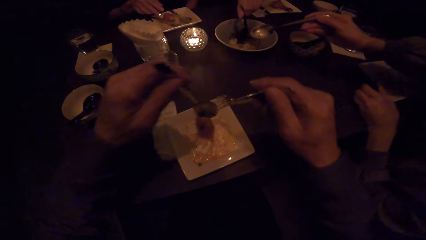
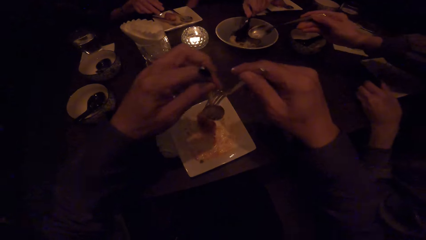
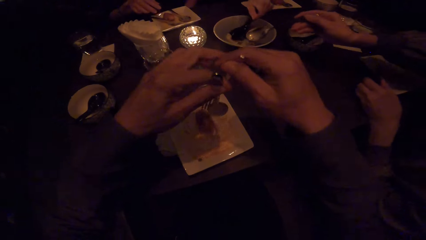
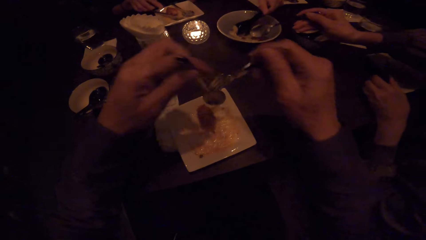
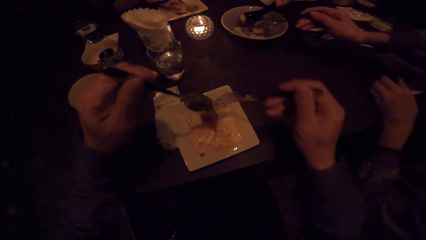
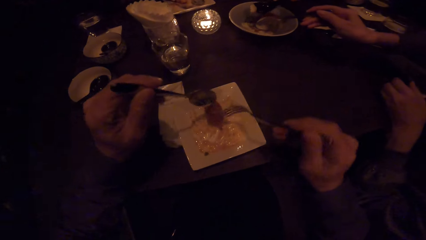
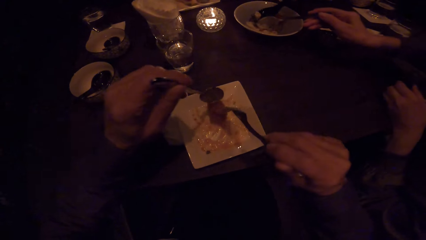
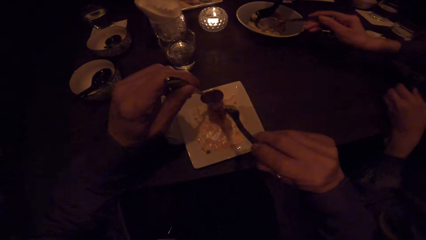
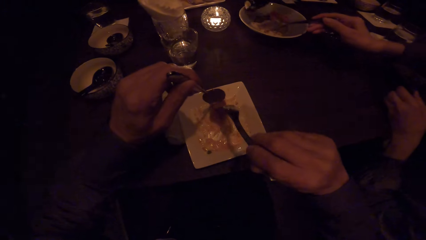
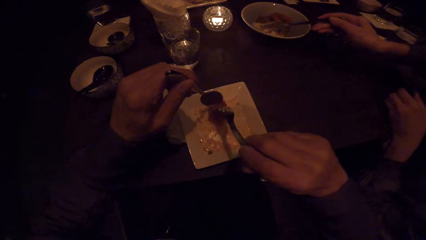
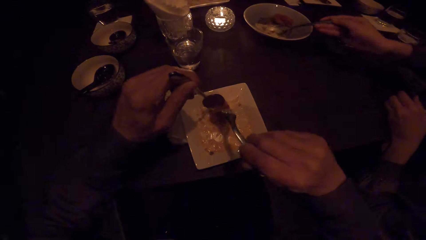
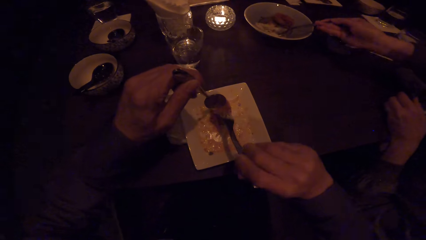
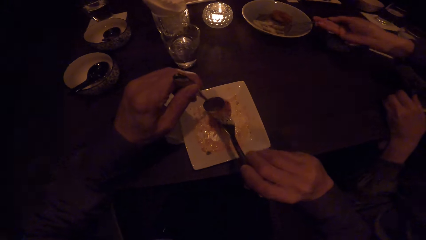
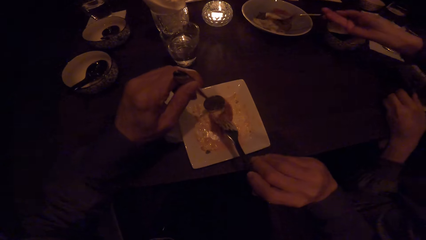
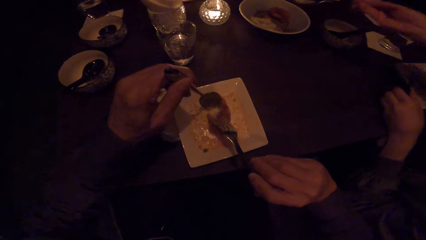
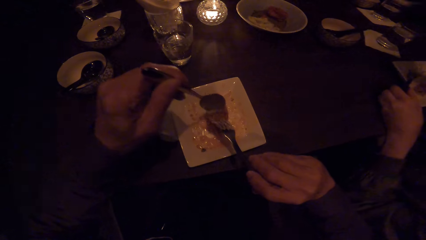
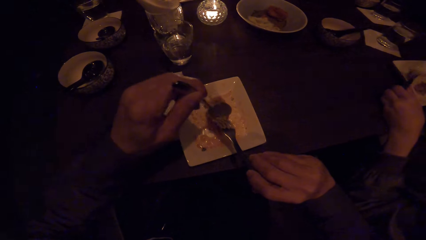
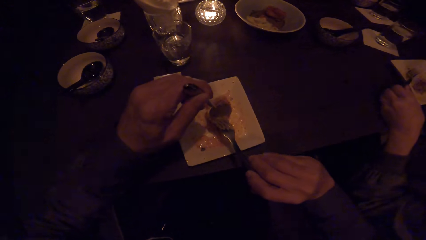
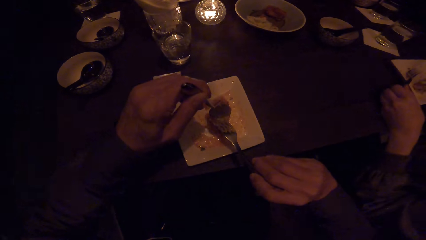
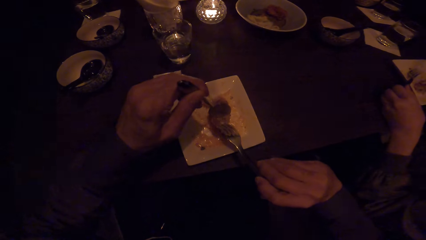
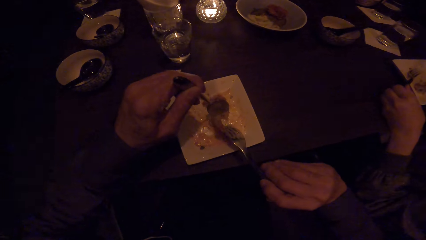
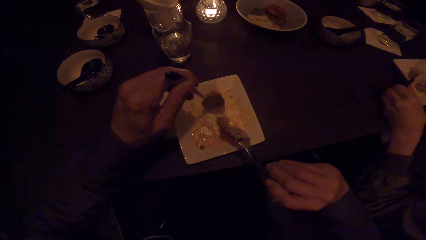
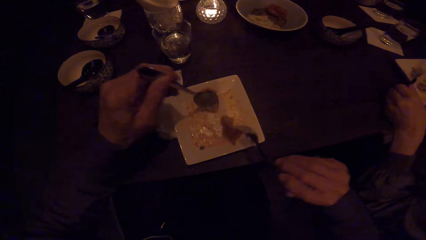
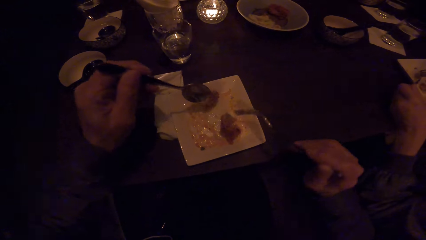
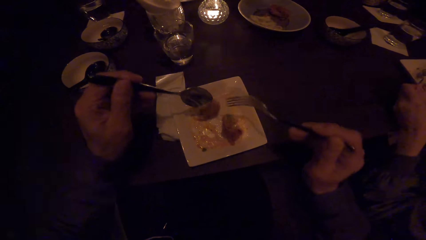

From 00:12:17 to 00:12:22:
A woman scoops food with the spoon. Another woman scoops food with the spoon. The camera wearer scoops food with the spoon and fork.

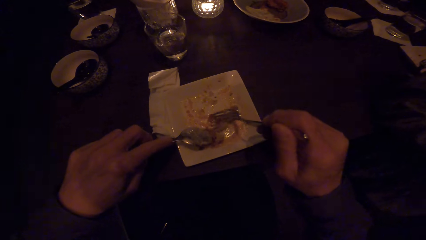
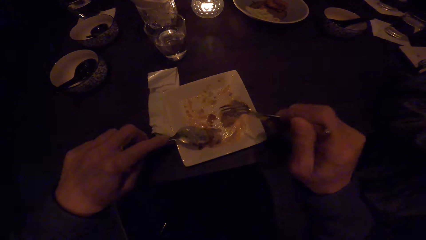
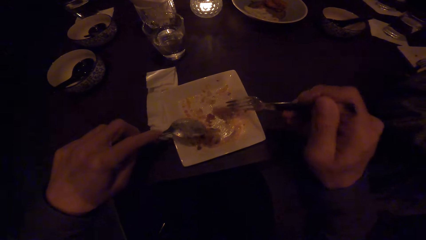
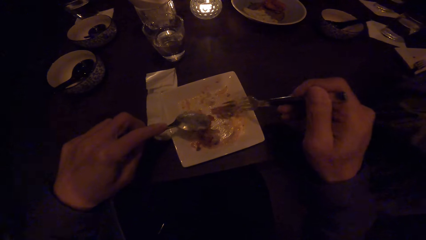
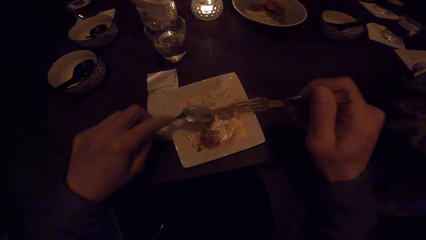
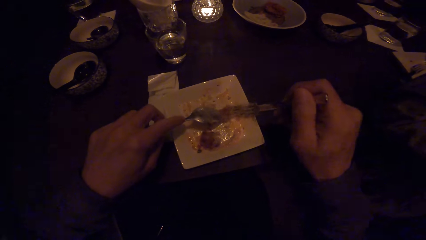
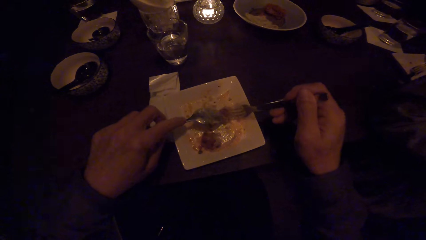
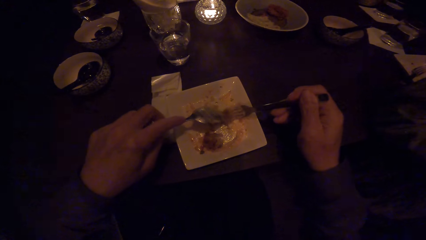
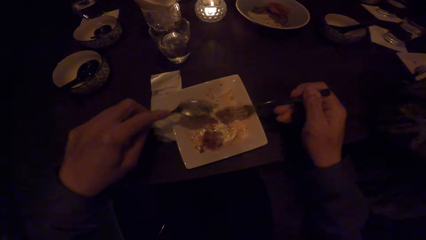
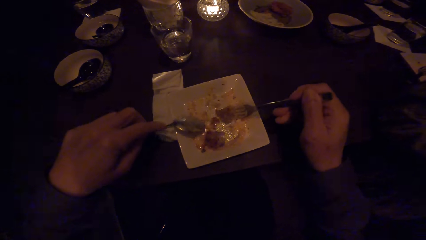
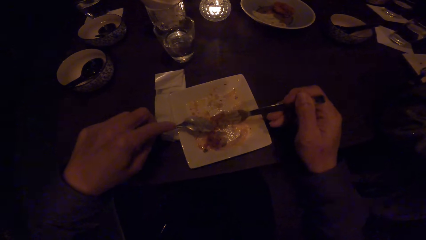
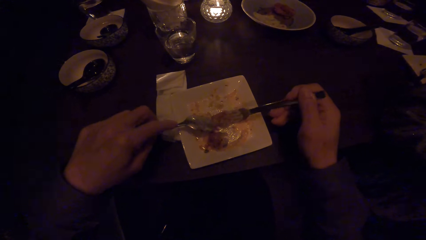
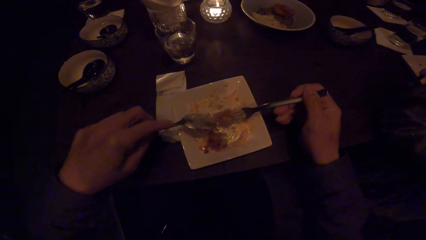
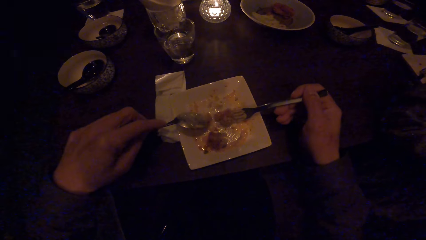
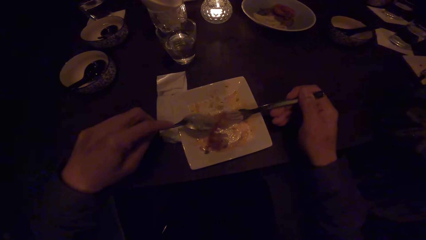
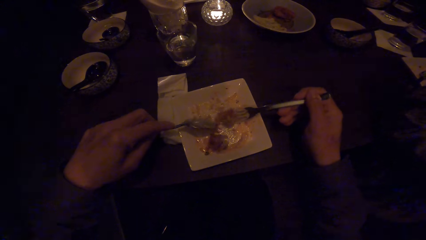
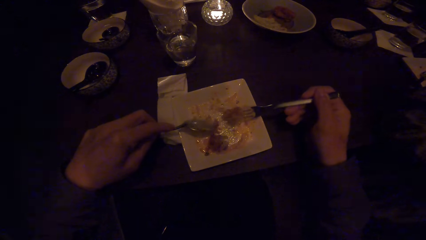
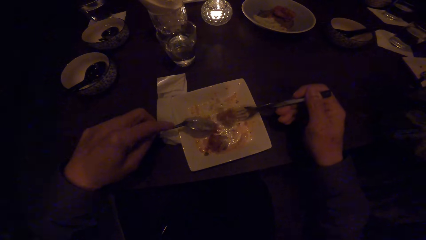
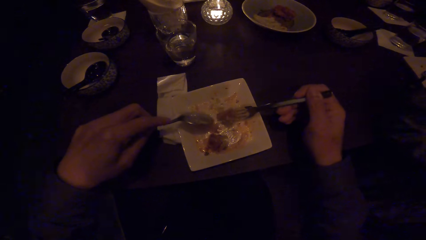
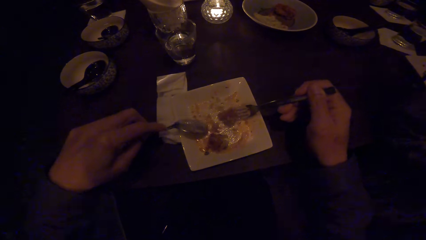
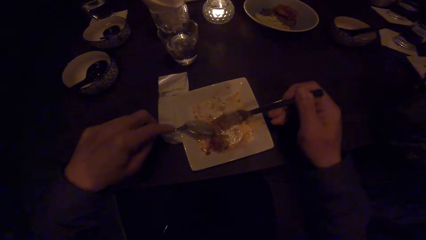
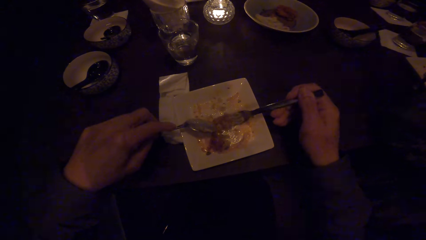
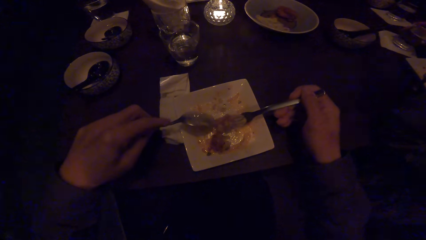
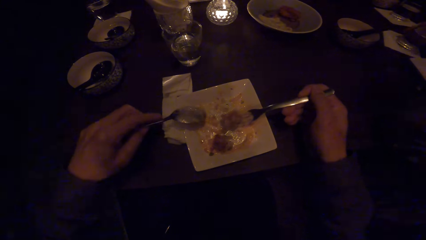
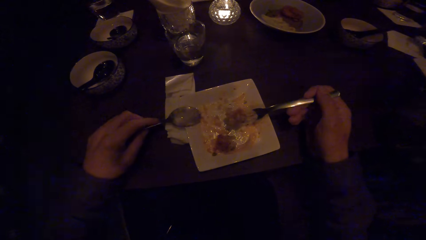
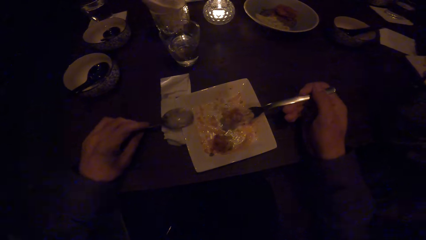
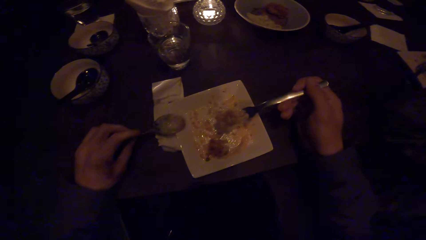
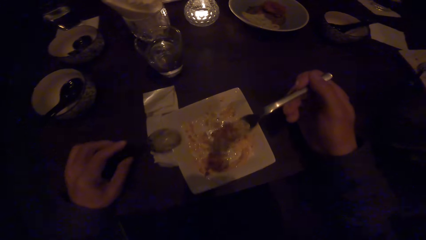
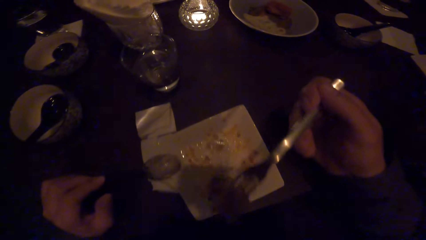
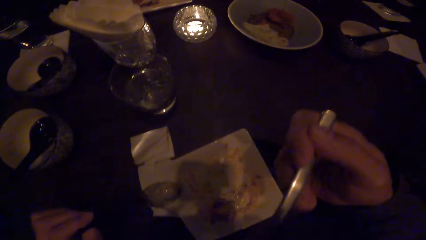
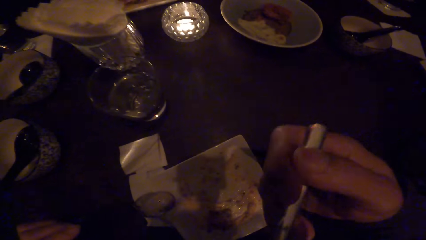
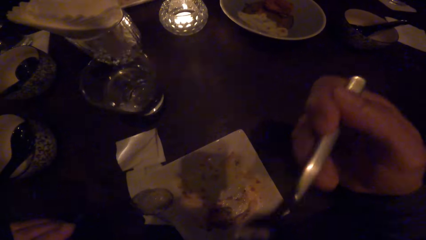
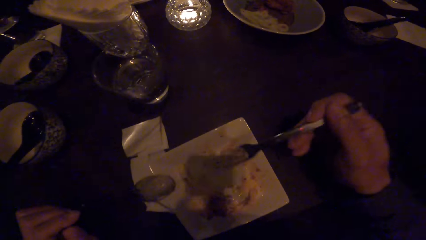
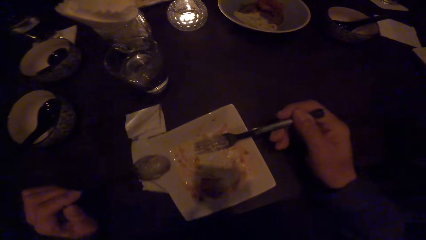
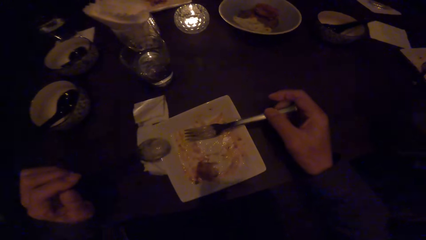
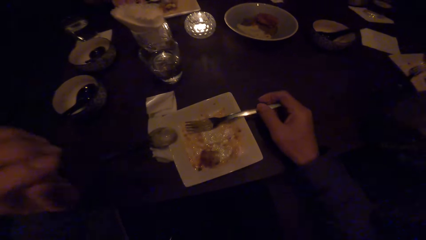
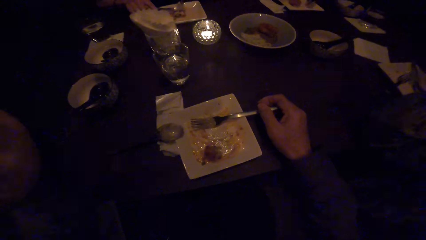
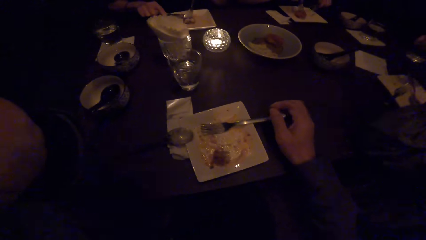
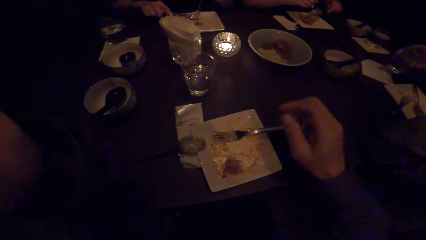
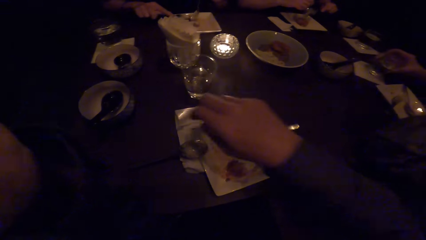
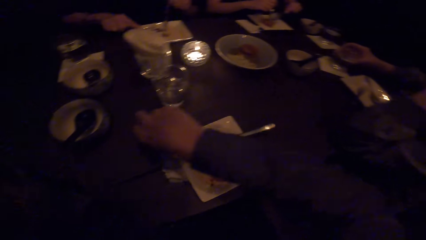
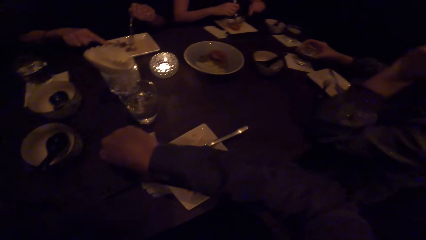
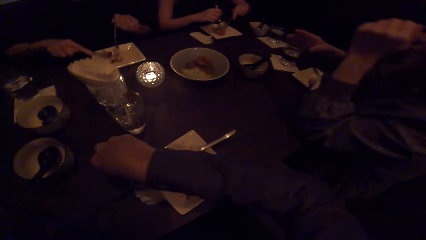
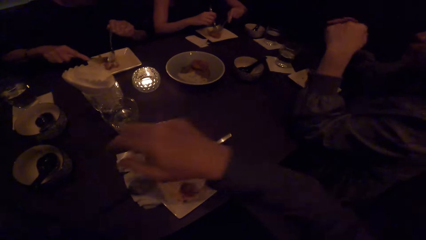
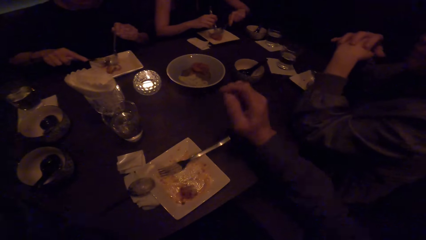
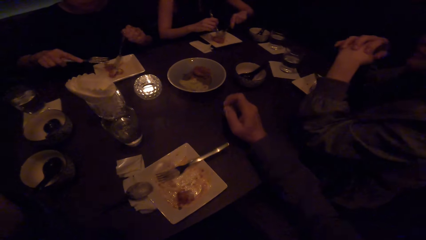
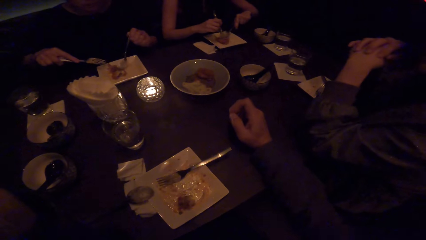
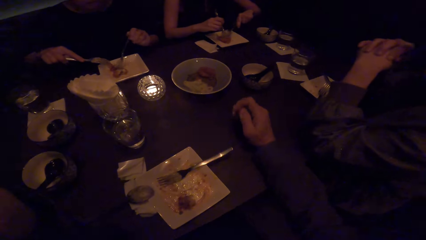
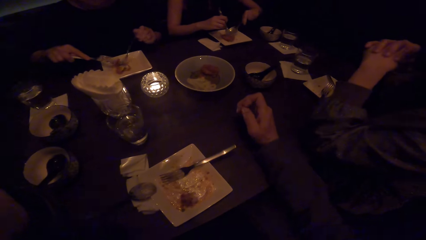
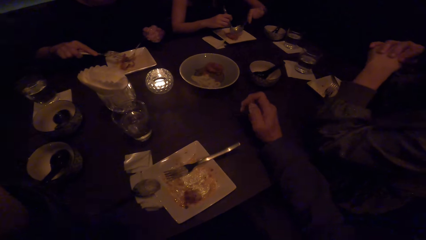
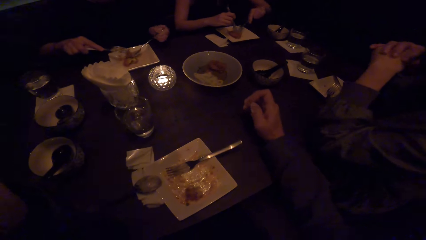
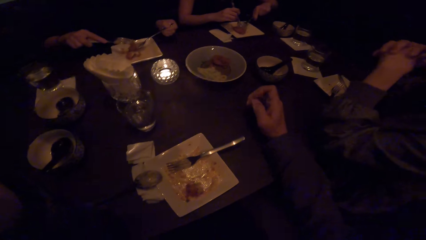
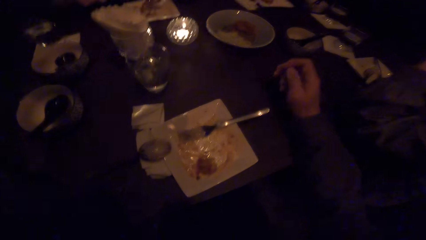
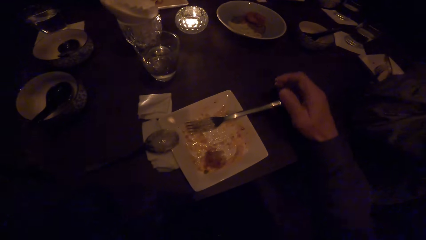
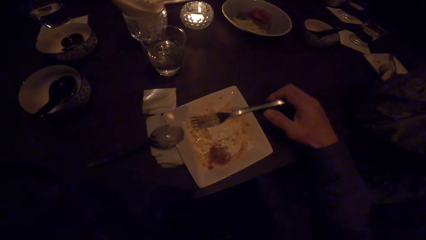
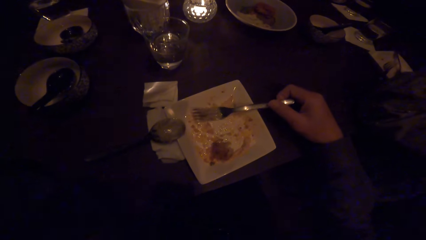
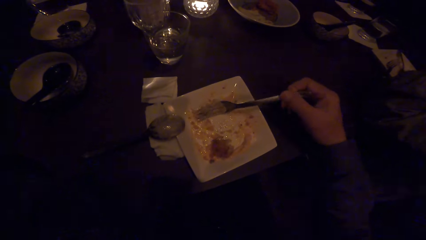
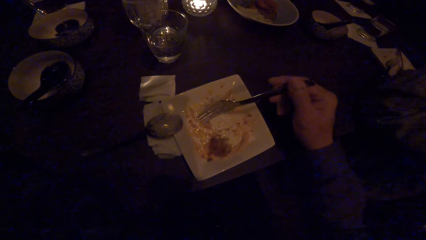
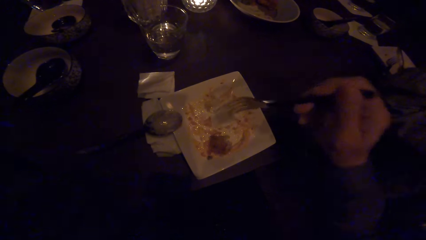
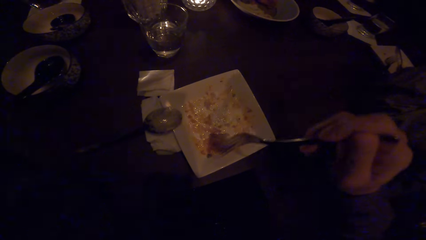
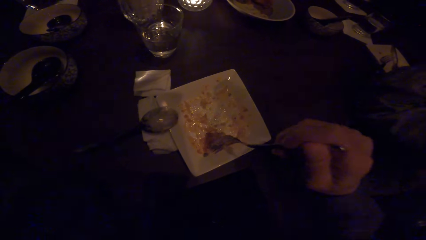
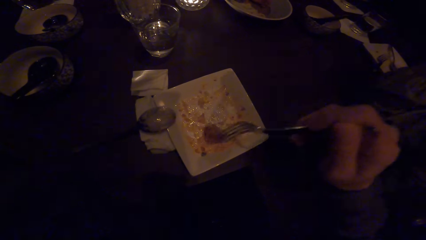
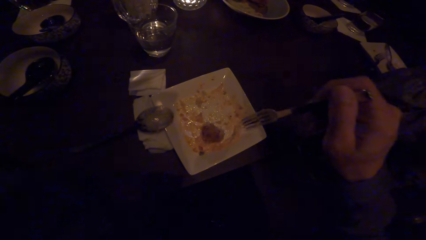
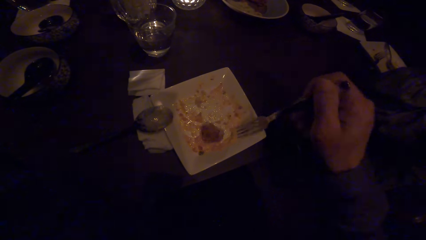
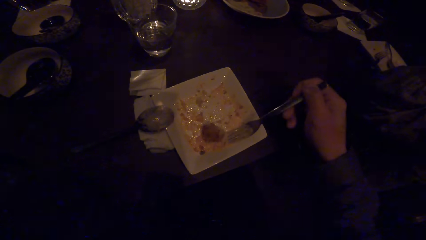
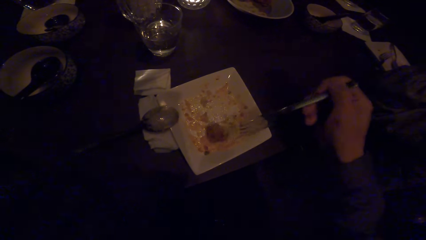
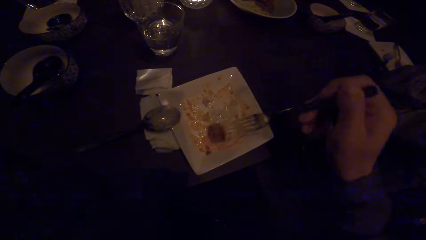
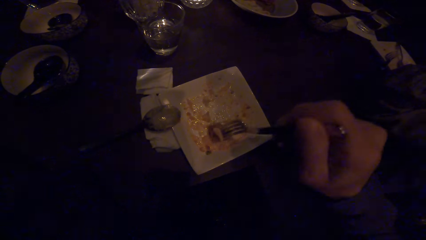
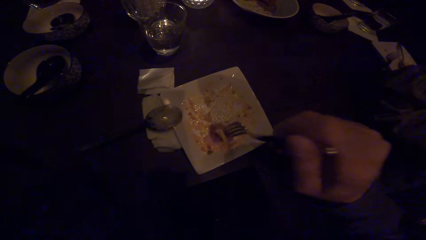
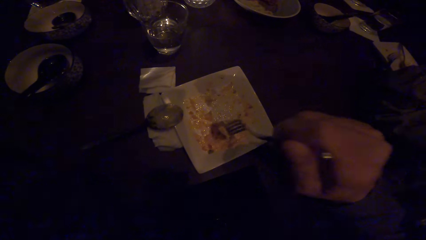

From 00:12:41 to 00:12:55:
The camera wearer scoops up the food. He drops the spoon on his plate. He puts the food in his mouth with the spoon. He drops the fork on his plate. A woman drops the glass of water on the table. Another woman scoops food with the spoon and fork. The camera wearer picks up the fork from the plate with his right hand. He scoops up the food with the fork.
